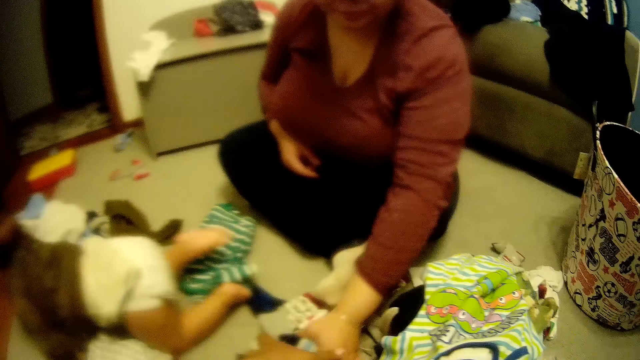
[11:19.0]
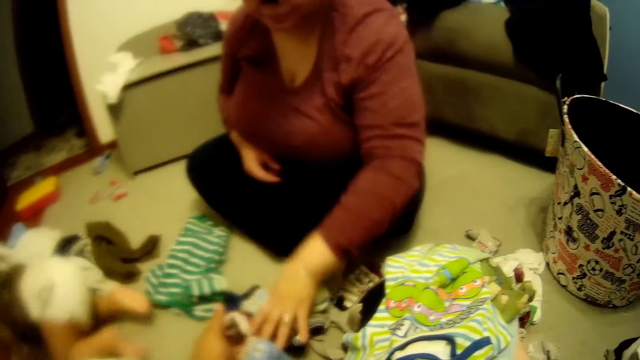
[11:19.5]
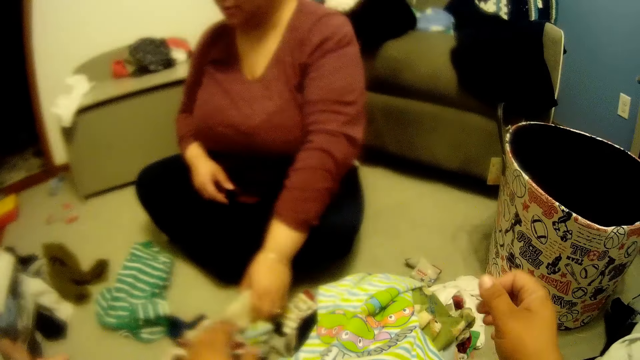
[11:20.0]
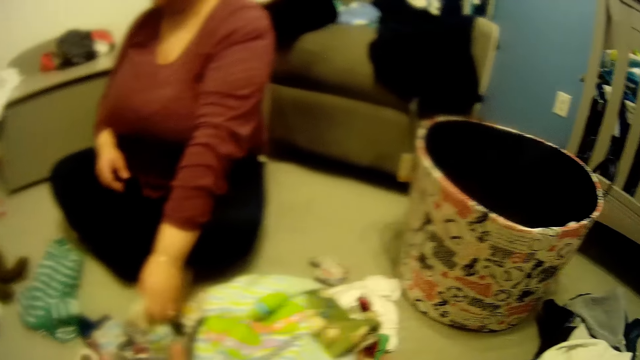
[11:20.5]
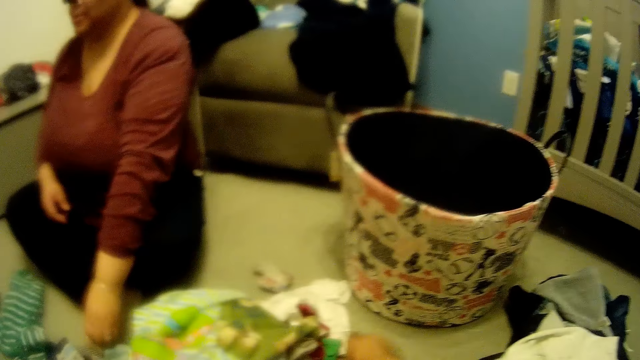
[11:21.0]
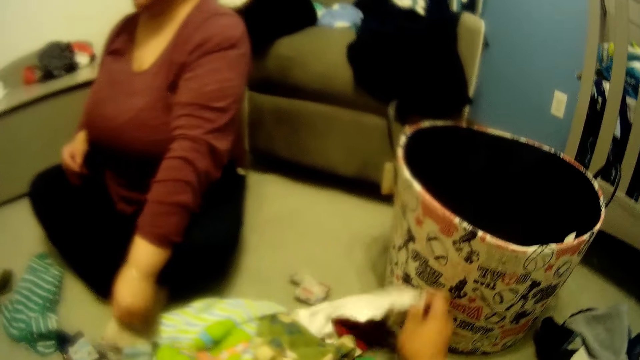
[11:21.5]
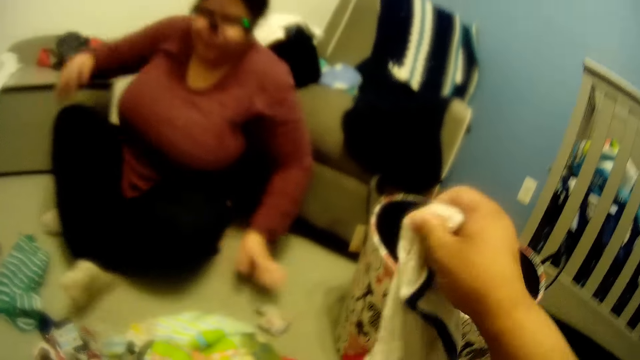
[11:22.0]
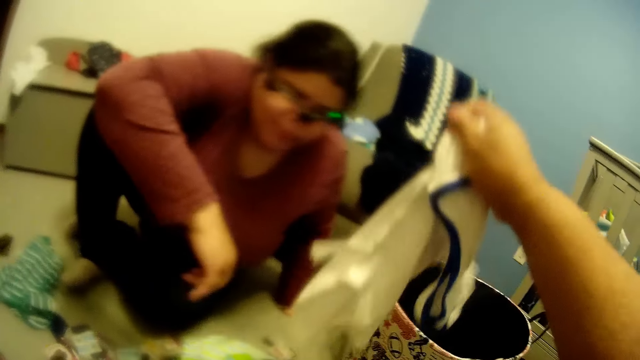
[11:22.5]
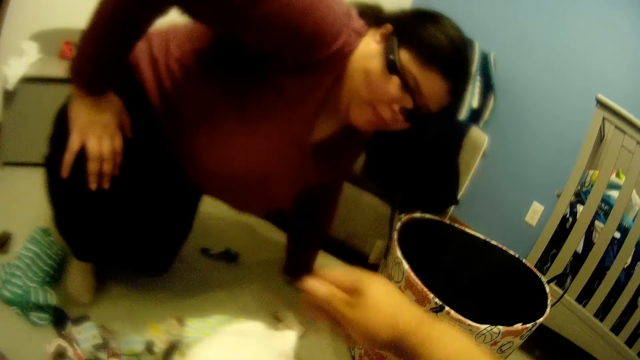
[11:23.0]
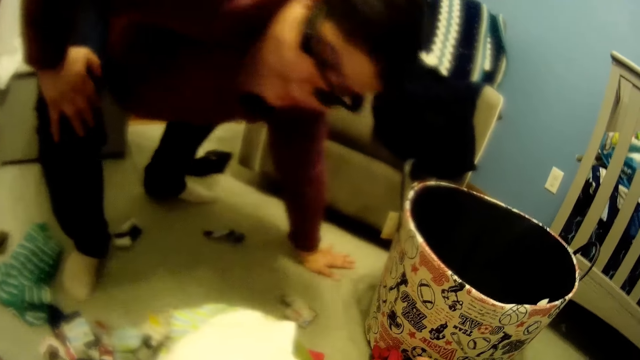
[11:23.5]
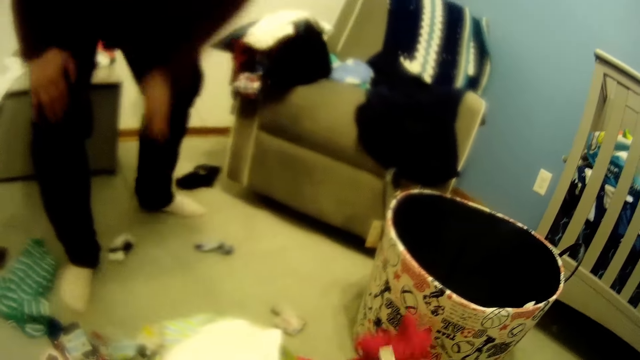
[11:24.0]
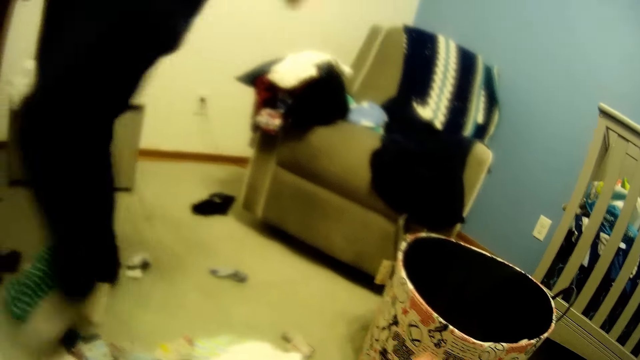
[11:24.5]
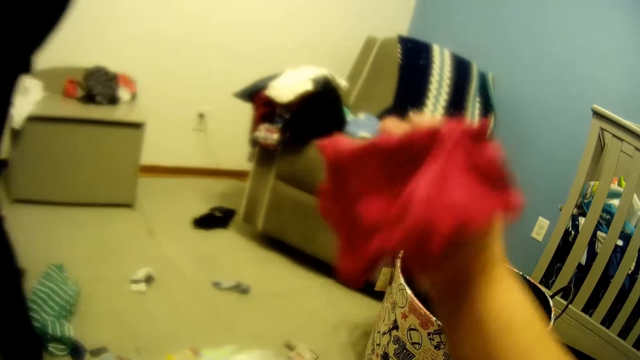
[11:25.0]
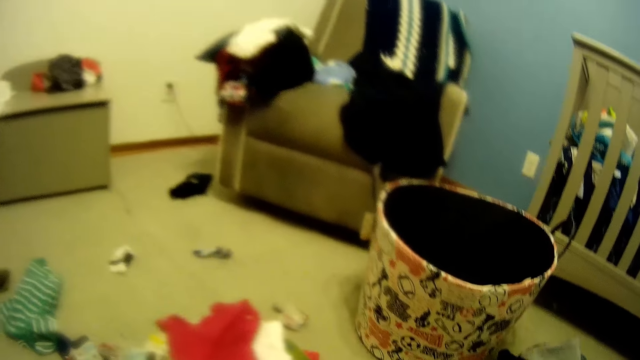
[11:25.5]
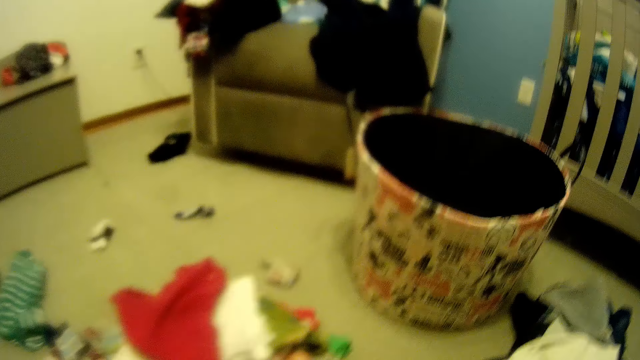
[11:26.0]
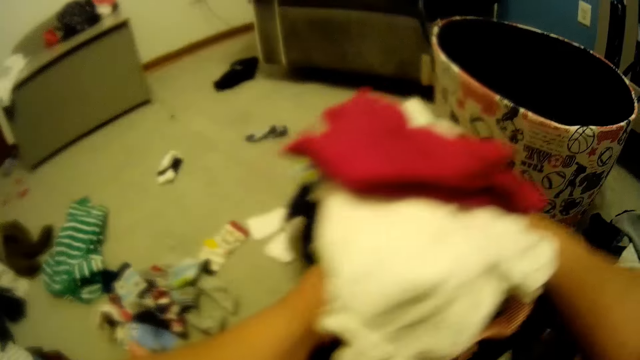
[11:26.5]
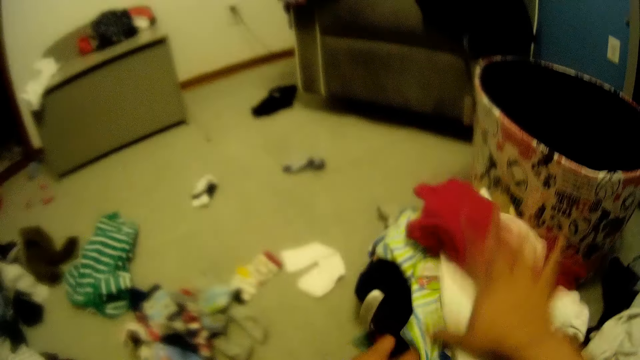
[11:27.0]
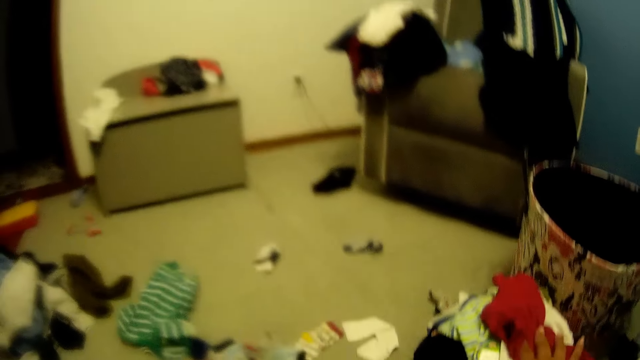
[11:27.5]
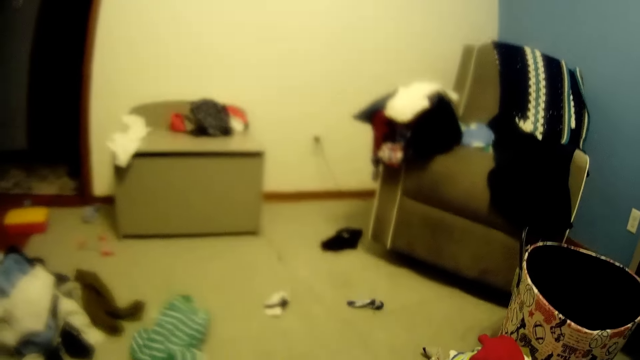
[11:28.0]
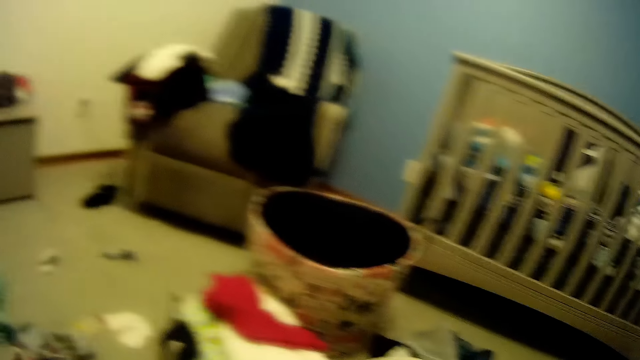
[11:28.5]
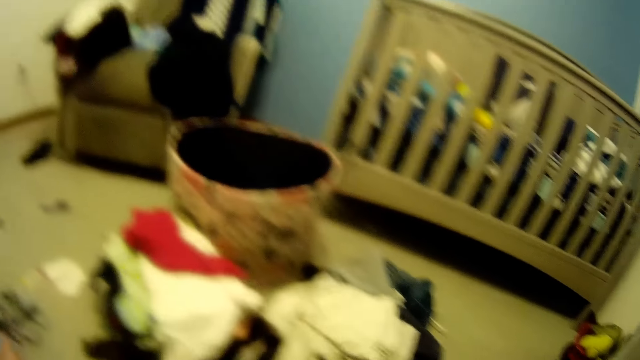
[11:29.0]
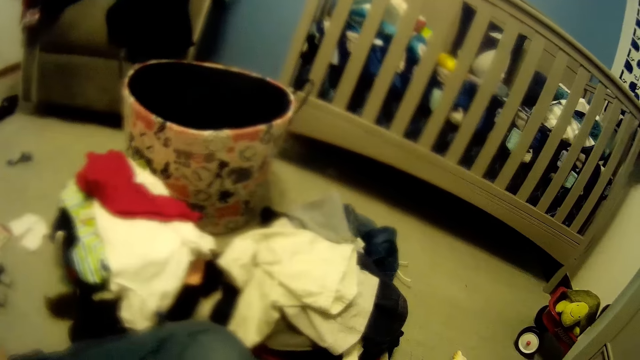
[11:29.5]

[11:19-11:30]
The camera wearer picks cloth from the floor with his right hand. He drops the cloth in his right hand on the floor. The woman gets up from the floor in the room. The camera wearer picks cloth from the floor with his right hand. He drops the cloth in his right hand on the heap of clothes. He sorts baby clothes. He moves the heap of clothes to a spot on the floor with both hands. He places his right hand on the heap of clothes.

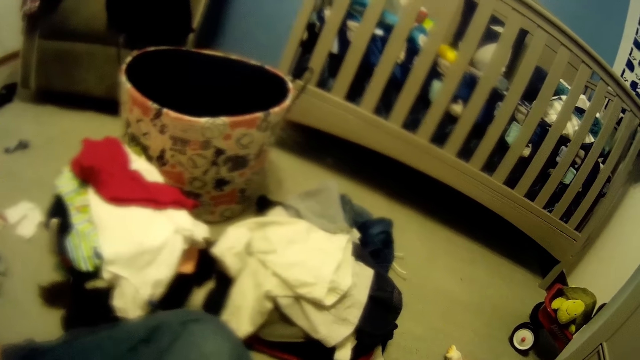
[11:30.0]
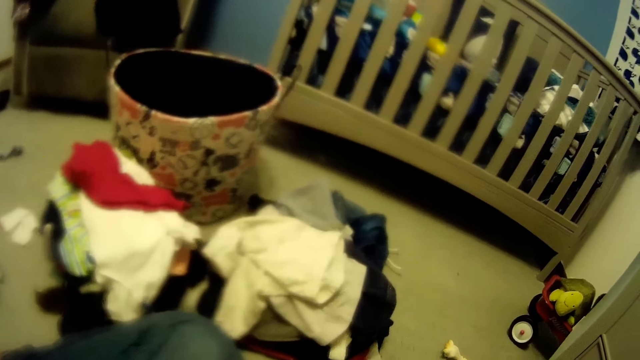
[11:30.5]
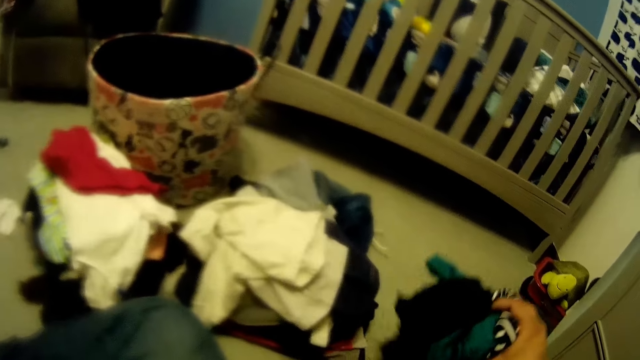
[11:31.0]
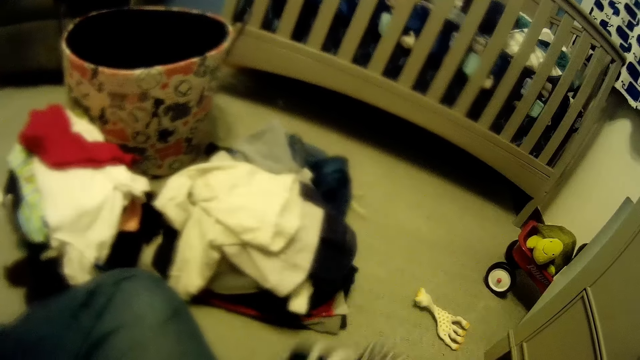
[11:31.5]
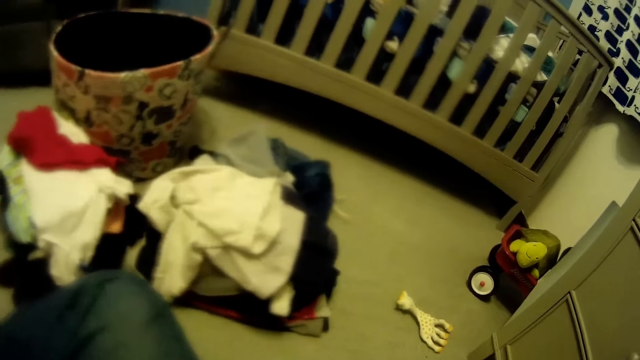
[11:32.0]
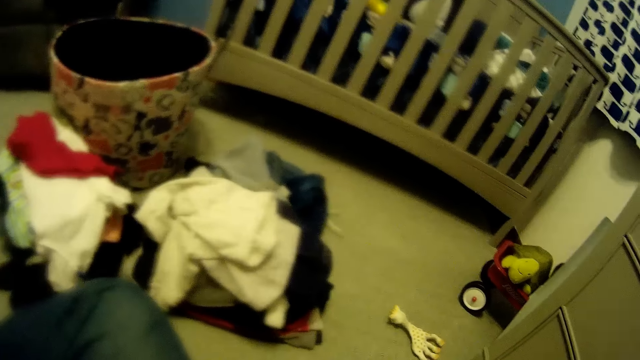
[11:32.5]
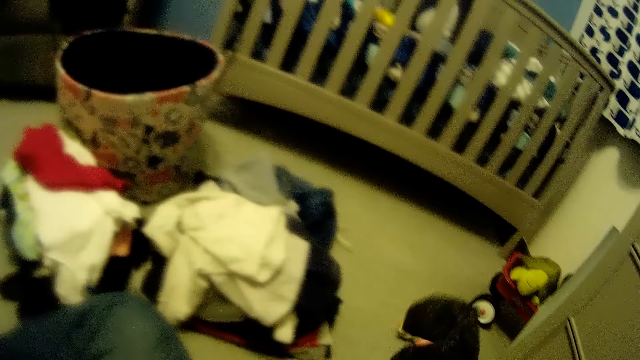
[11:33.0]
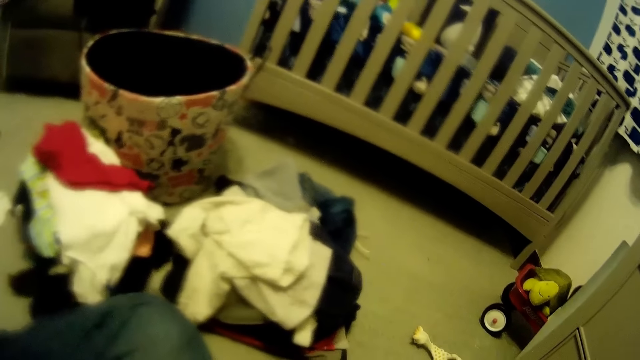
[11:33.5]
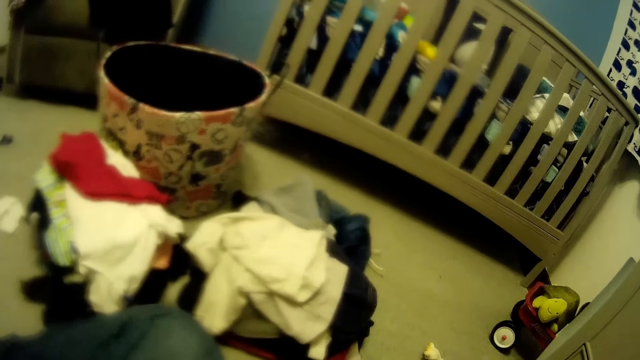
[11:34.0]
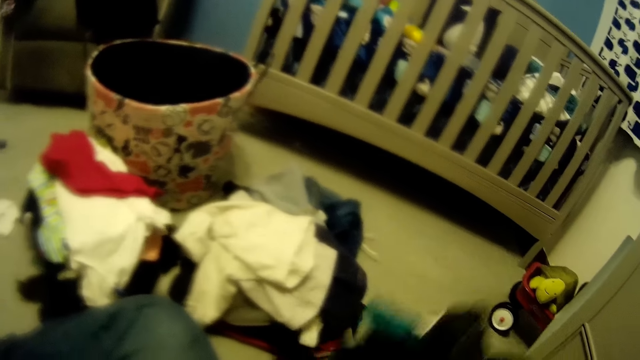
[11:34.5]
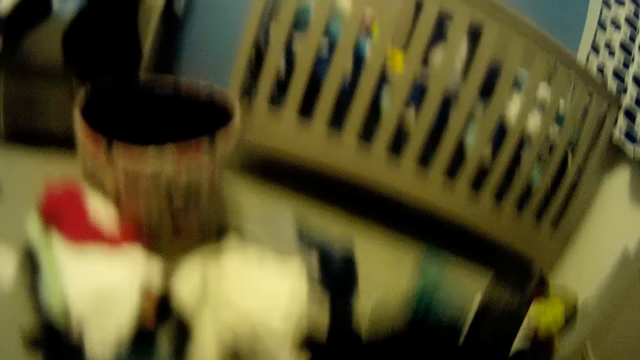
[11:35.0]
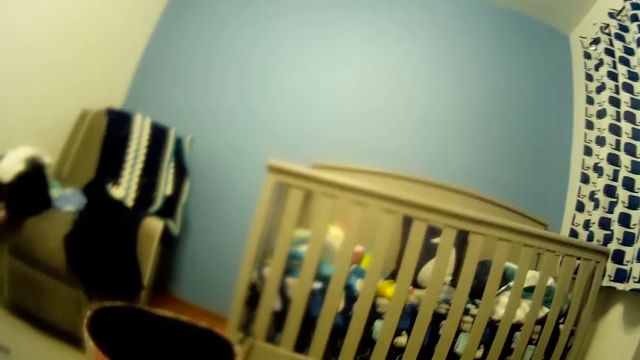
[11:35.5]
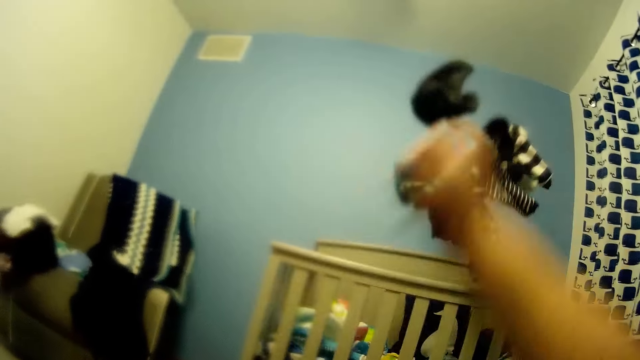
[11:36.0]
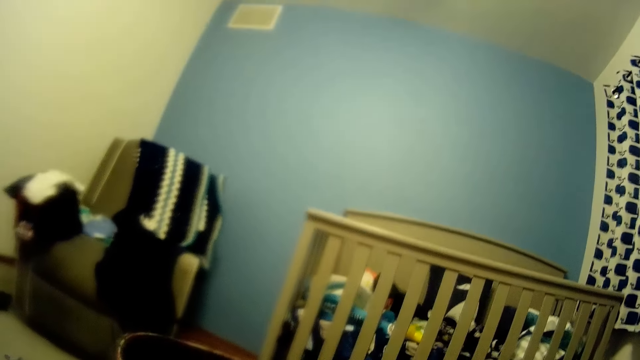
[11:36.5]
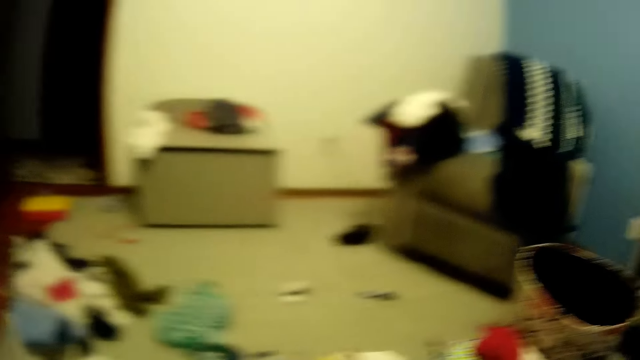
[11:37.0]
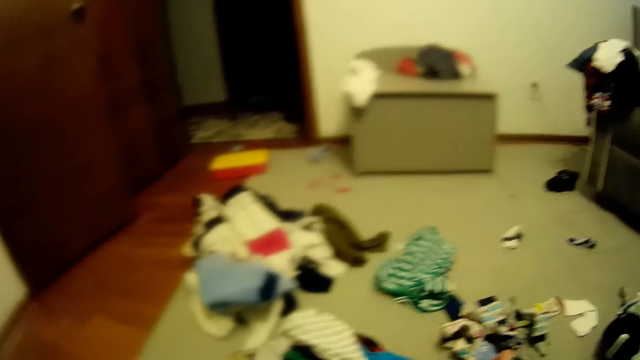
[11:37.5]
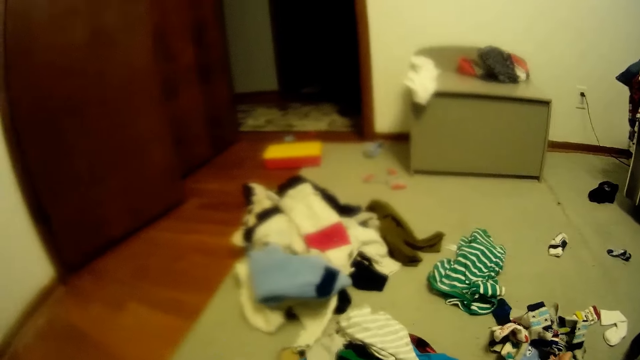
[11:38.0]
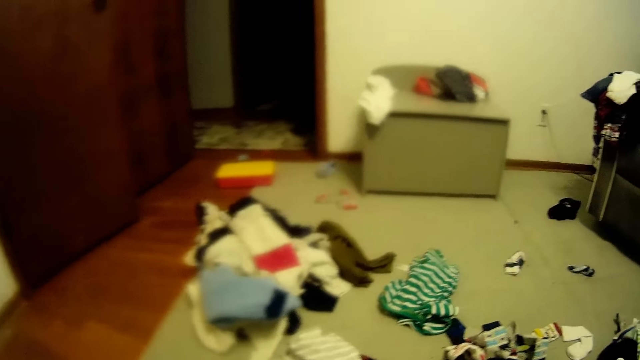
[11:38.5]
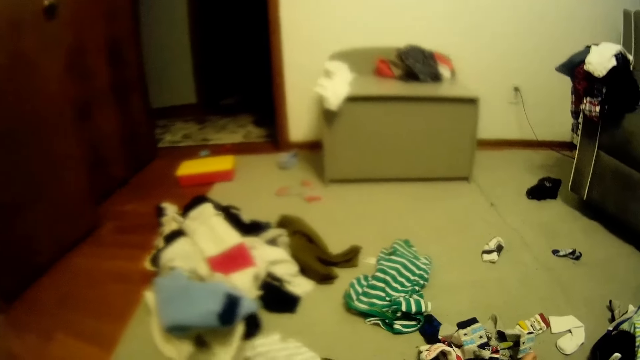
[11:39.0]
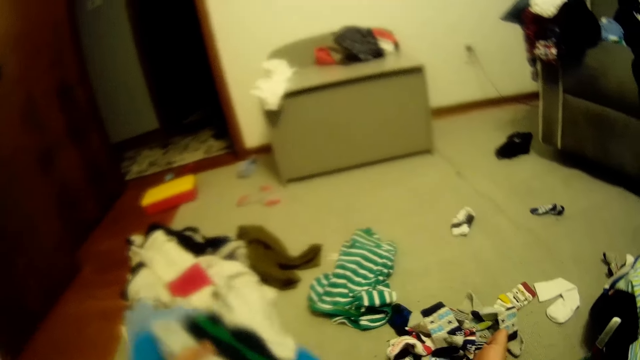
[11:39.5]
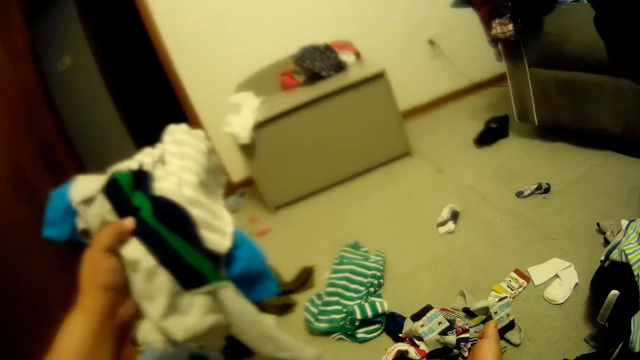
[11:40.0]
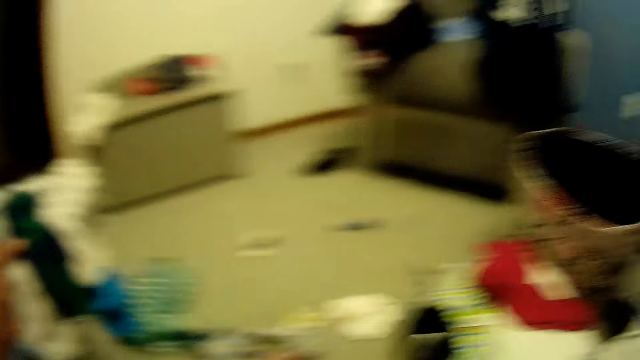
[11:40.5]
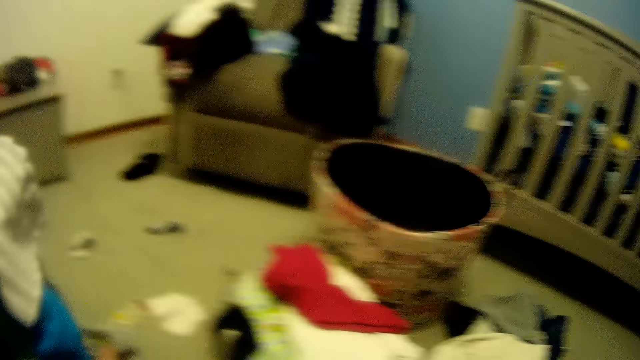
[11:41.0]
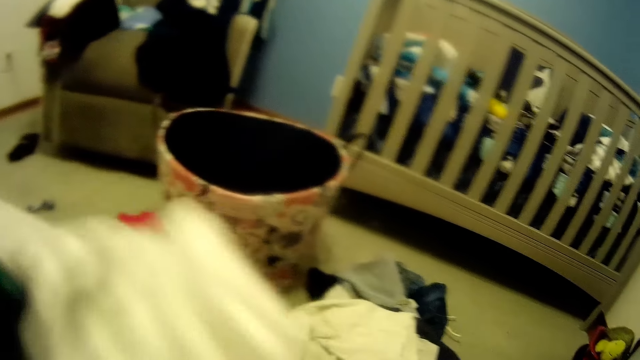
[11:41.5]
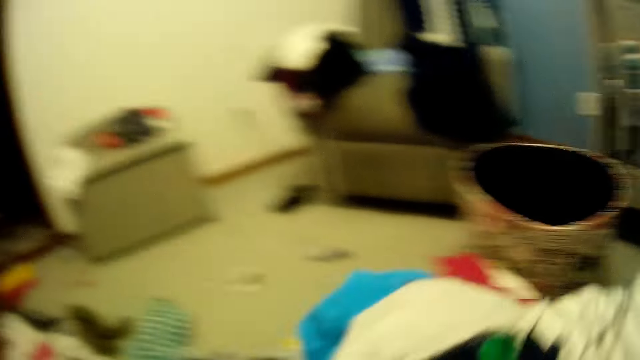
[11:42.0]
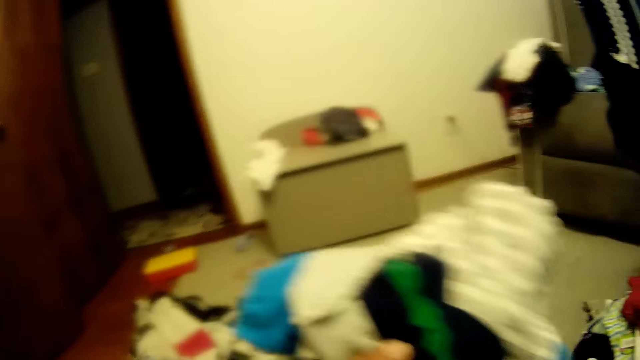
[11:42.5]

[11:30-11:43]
The camera wearer looks at a baby cot. He picks clothes from the floor with his right hand. He arranges baby clothes. He throws the clothes in his right hand into the baby cot in the room. He looks around. He picks baby clothes from the floor with his left hand.
